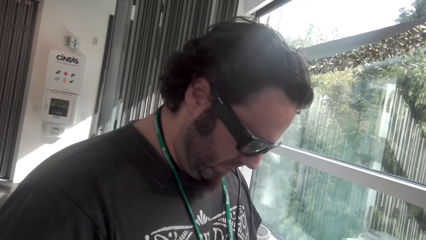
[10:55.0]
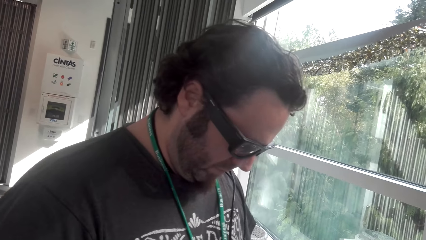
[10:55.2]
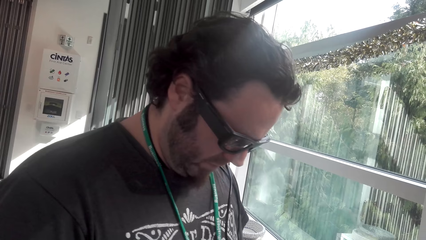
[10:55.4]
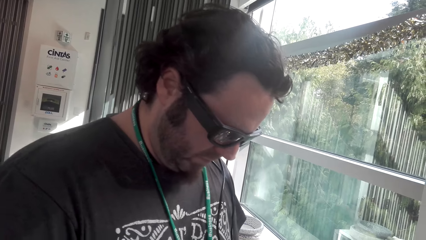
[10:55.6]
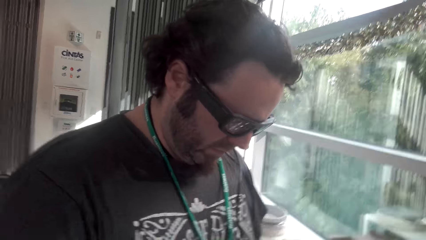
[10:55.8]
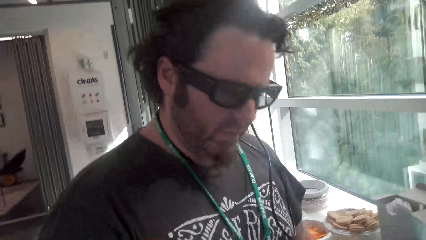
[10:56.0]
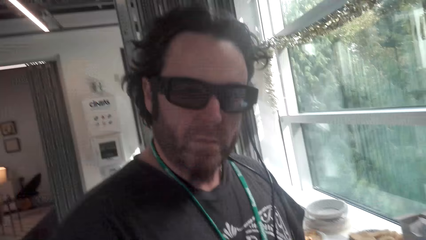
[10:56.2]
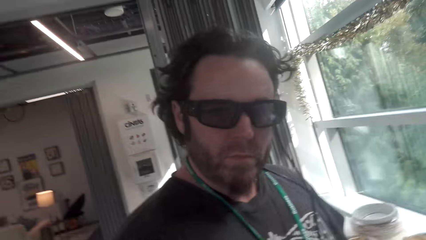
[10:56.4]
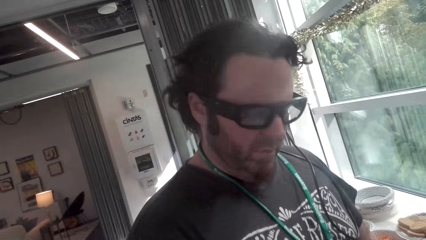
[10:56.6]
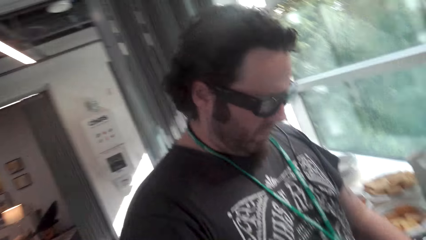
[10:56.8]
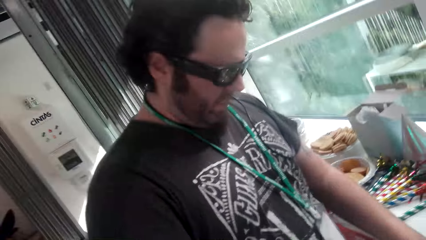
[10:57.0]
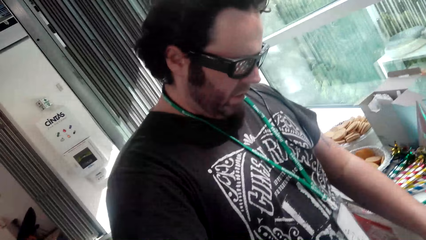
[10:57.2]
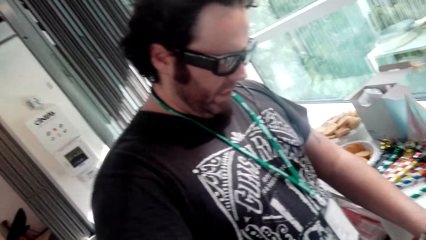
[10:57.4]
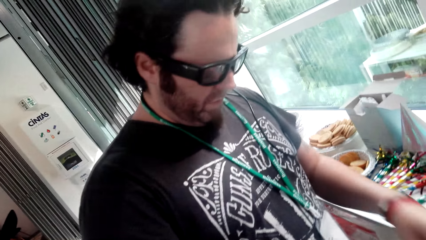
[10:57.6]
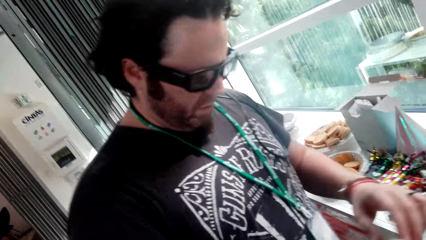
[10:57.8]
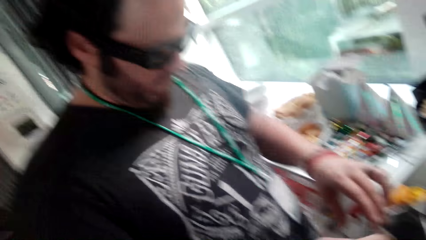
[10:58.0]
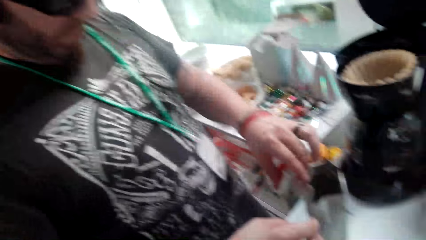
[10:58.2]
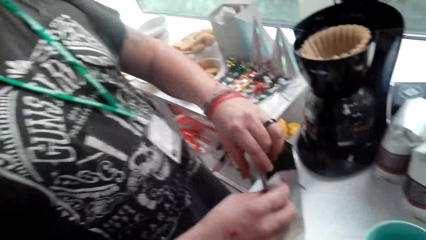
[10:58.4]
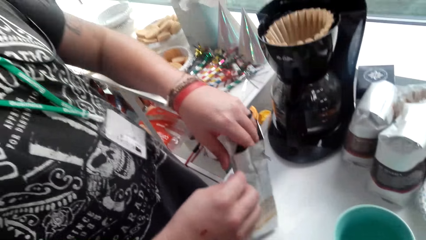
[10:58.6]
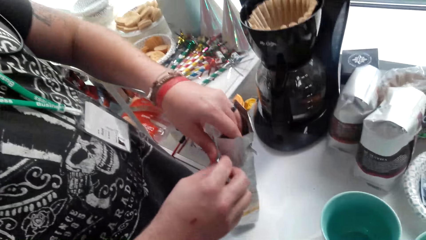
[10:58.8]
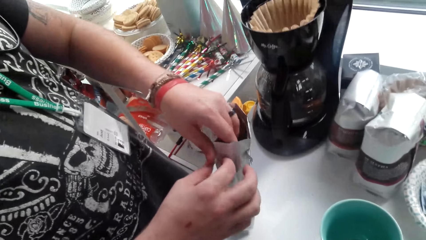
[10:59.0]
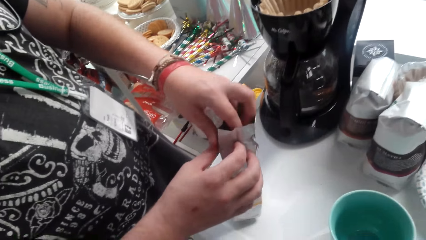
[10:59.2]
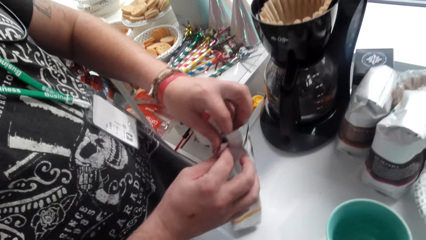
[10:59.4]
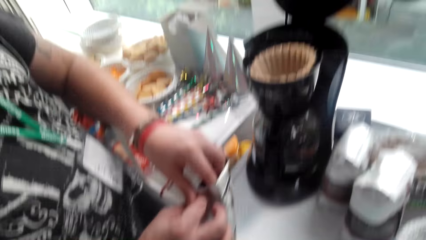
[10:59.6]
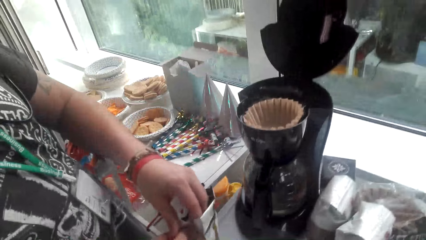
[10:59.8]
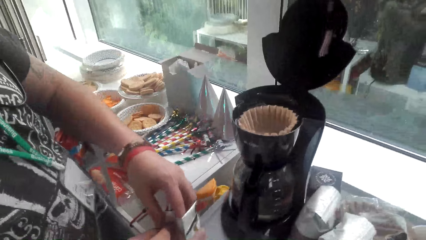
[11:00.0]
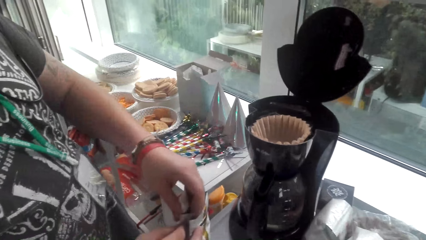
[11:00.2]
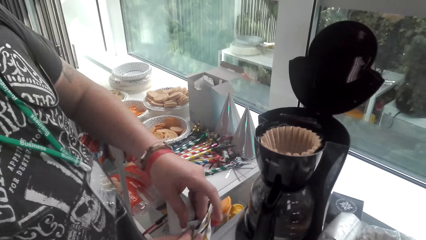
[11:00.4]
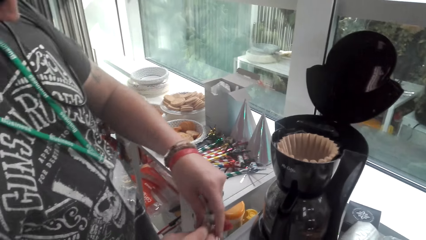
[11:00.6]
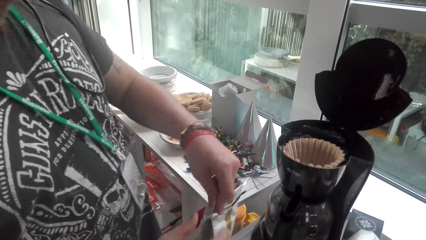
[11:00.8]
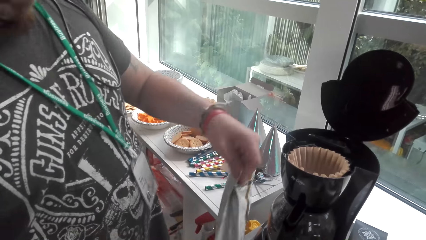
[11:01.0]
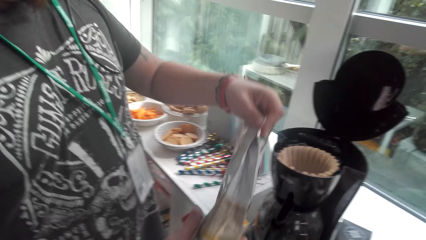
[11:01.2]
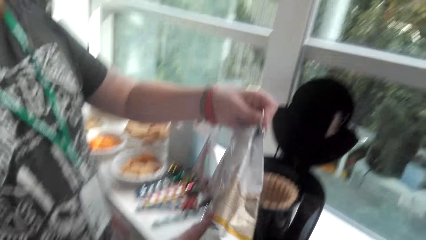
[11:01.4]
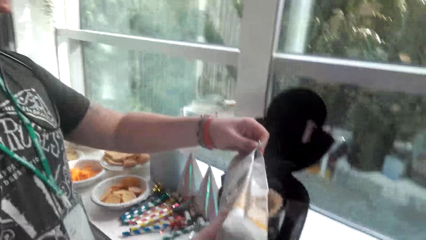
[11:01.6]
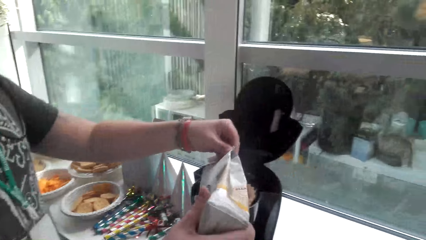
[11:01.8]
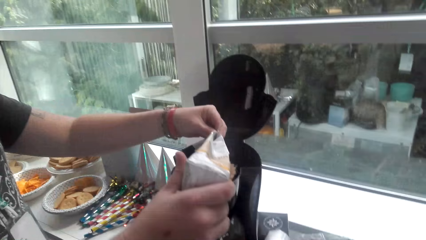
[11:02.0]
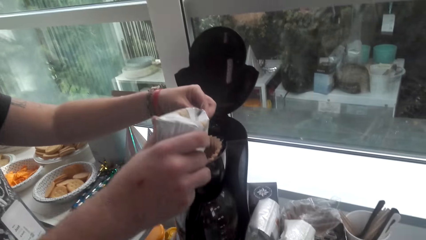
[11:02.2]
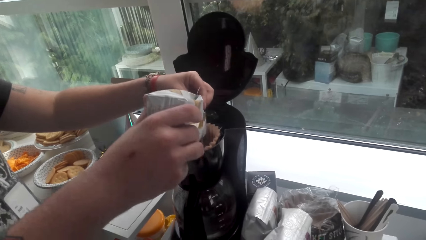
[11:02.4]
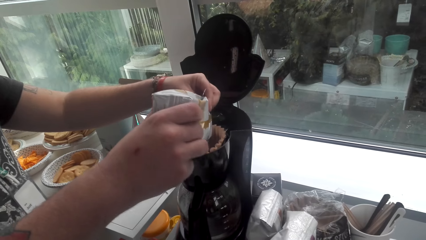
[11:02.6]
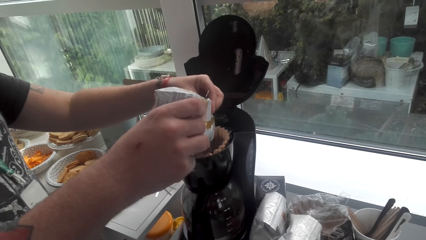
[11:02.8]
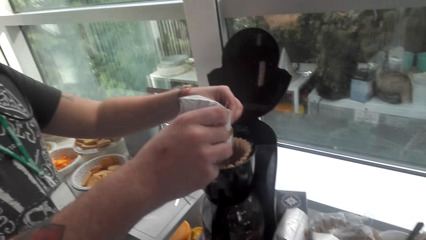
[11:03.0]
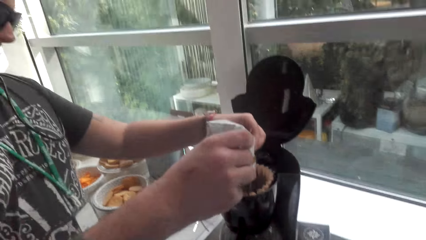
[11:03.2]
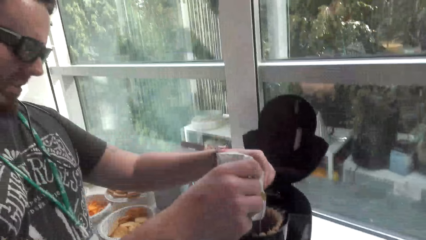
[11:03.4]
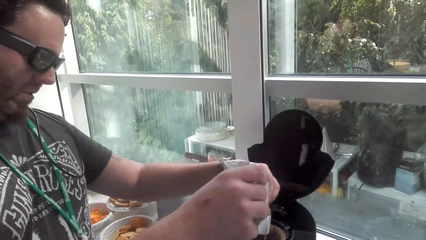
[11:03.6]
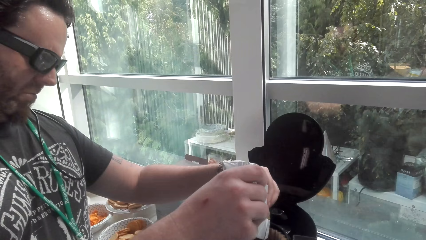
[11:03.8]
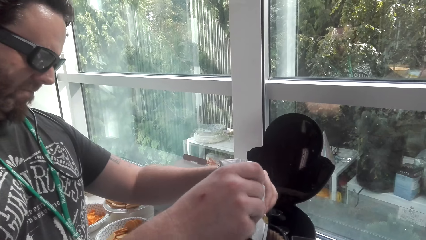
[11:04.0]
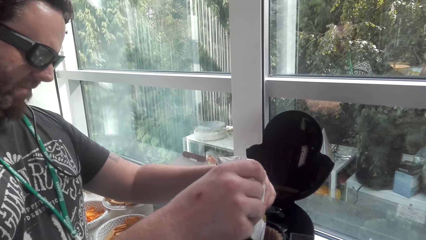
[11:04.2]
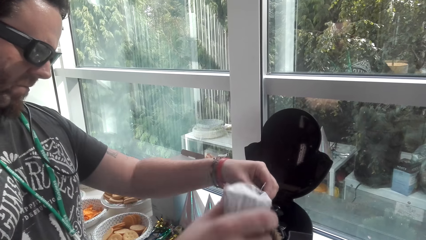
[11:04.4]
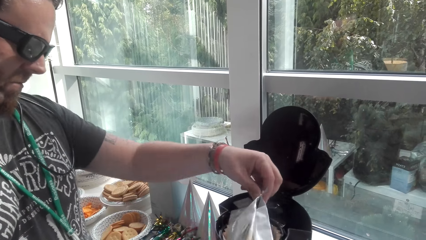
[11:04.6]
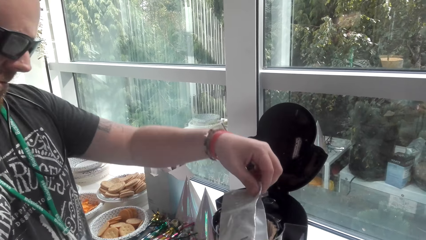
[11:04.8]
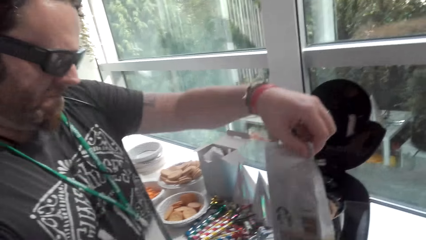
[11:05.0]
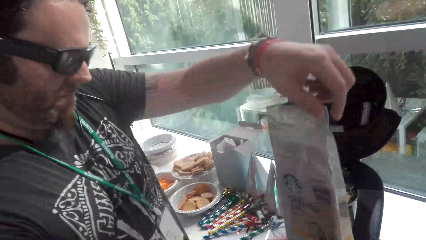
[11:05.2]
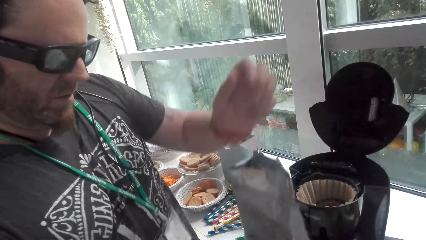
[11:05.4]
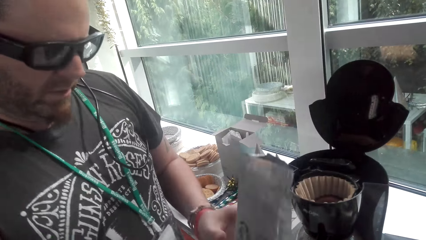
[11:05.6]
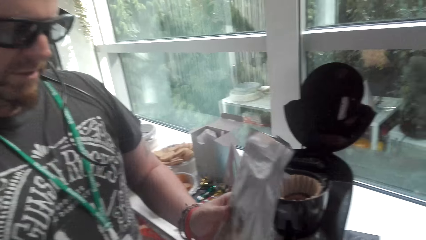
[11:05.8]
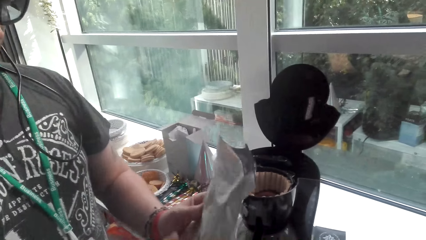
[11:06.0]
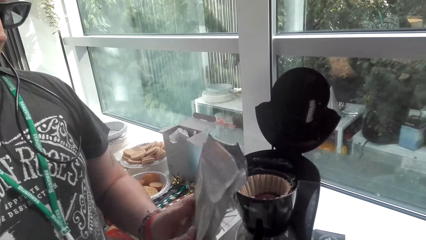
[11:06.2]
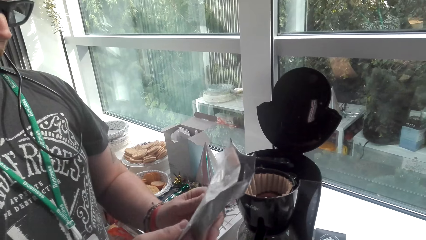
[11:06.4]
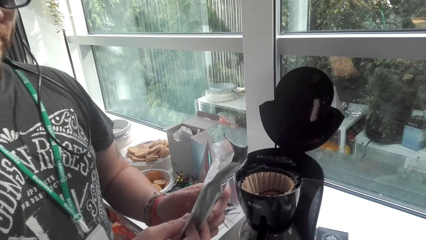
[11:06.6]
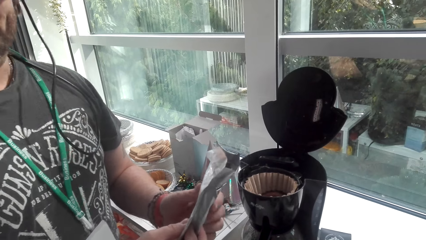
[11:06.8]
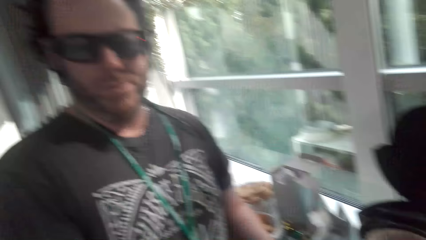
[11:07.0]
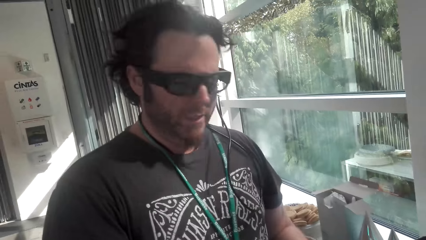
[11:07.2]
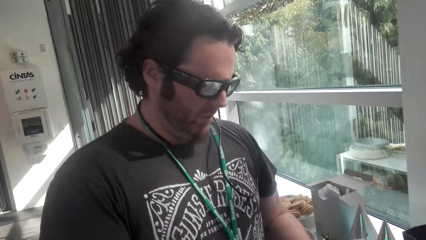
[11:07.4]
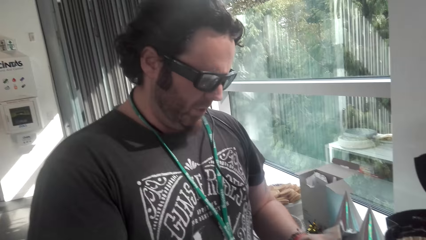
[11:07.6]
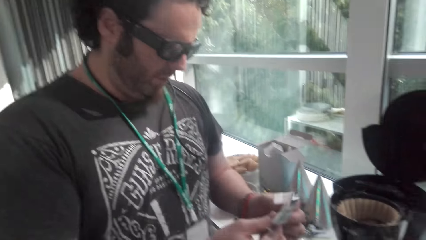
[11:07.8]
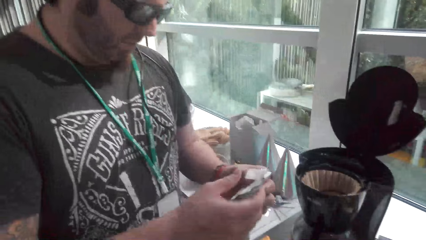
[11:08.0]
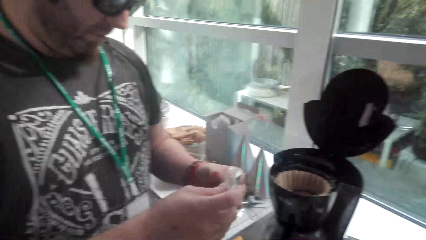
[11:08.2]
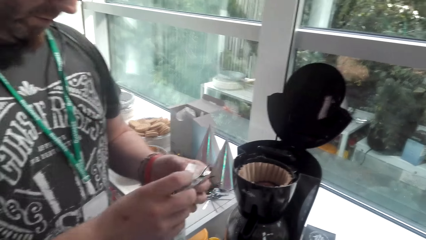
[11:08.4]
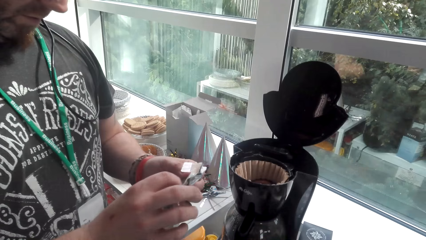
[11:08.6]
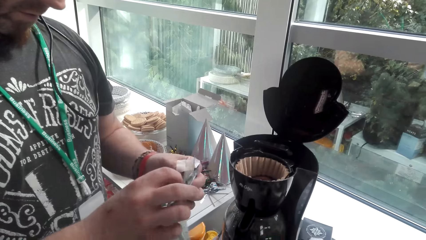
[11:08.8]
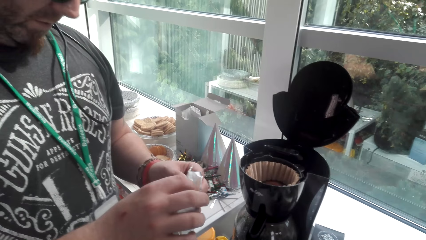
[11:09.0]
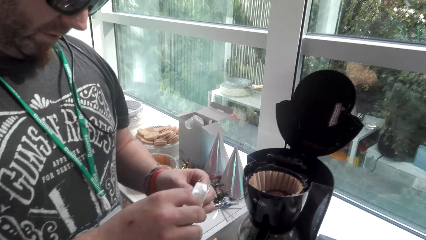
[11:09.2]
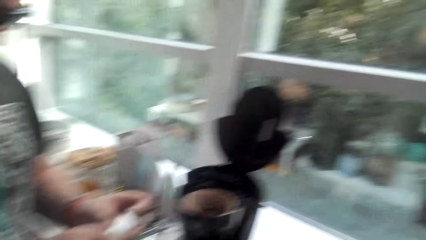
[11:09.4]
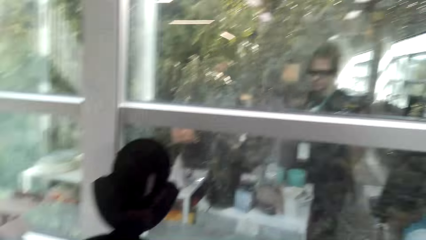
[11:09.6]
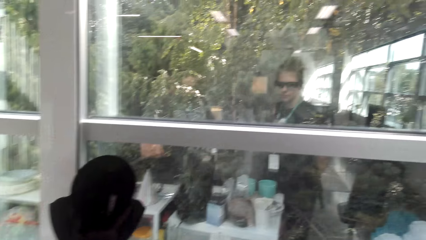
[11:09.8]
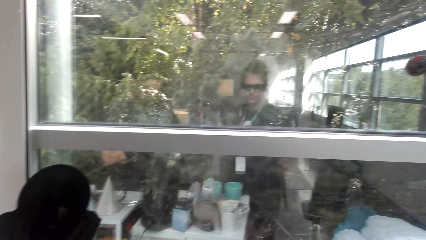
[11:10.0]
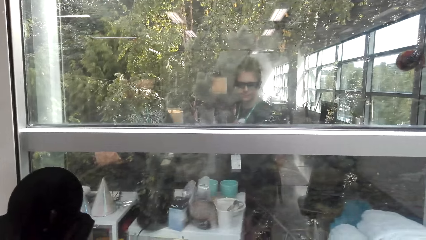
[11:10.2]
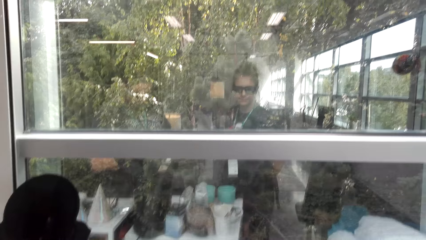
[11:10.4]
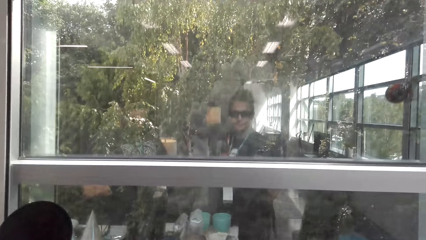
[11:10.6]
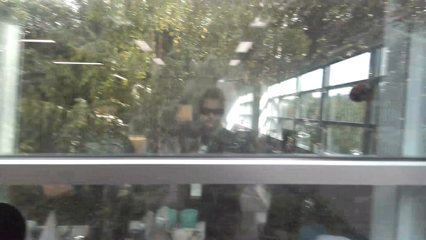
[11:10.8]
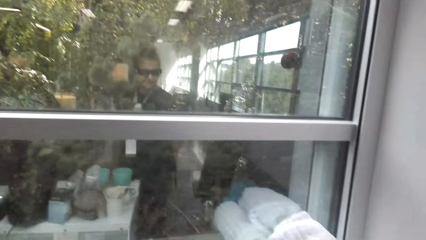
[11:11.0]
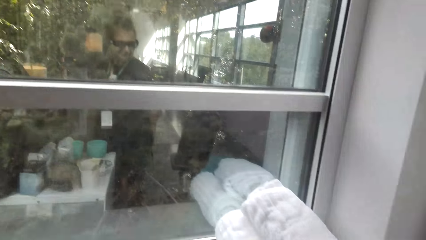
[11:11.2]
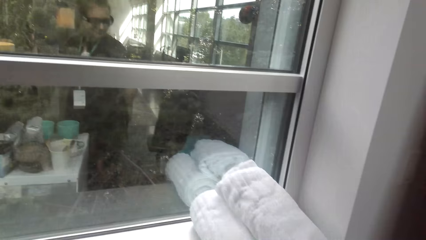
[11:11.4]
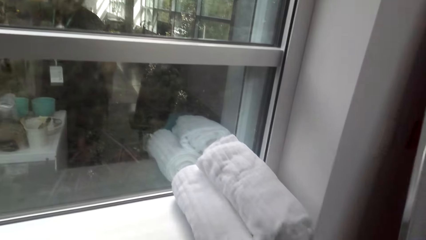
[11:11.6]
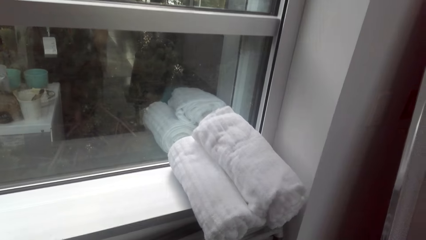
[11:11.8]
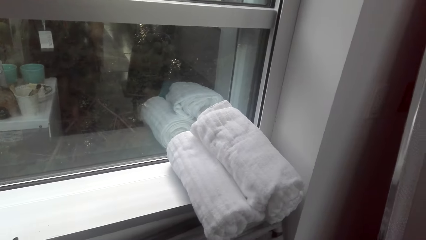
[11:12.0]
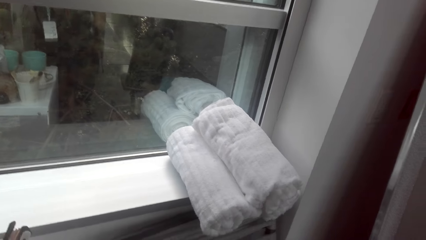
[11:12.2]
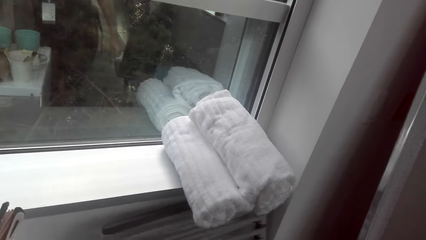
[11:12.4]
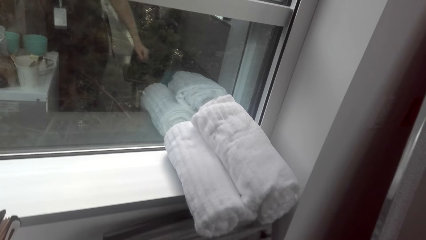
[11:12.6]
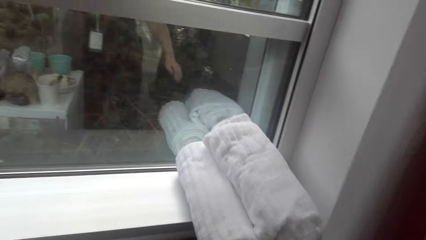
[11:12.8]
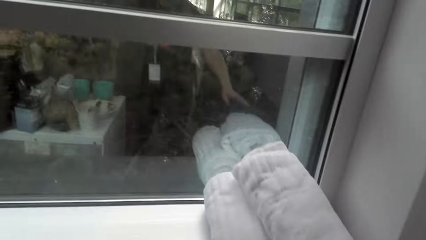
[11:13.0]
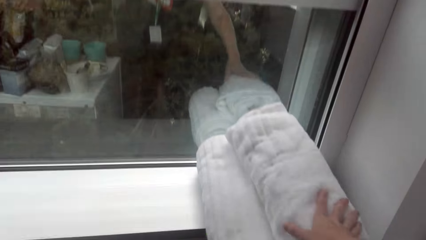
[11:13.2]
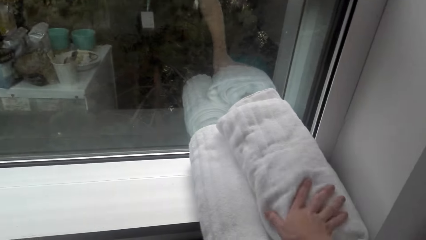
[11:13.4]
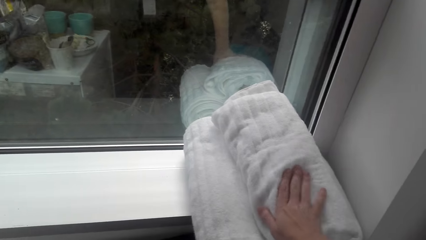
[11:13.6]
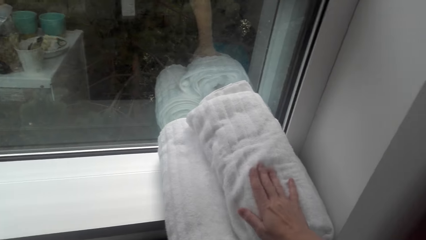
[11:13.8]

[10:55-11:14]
A man looks at the camera wearer. The camera wearer converses with the man. The man opens the packet of coffee. The camera wearer folds the piece of paper. The man pours coffee in the coffee machine. The camera wearer folds the piece of paper. They look around. The man folds the coffee packet. The camera wearer converses with the man. They look outside through the window. They look around the house.
